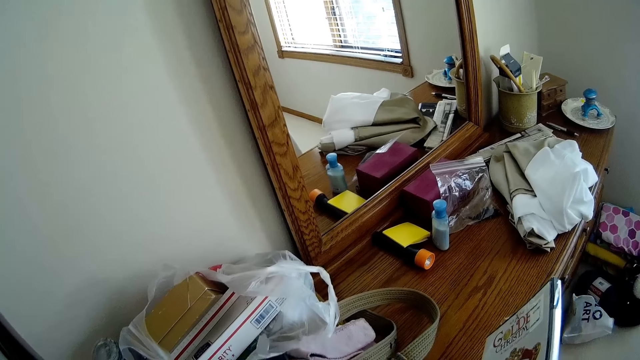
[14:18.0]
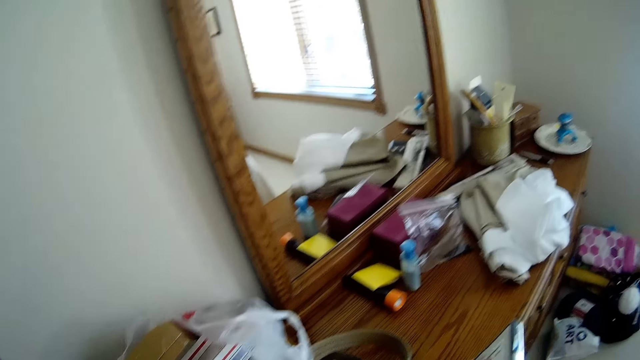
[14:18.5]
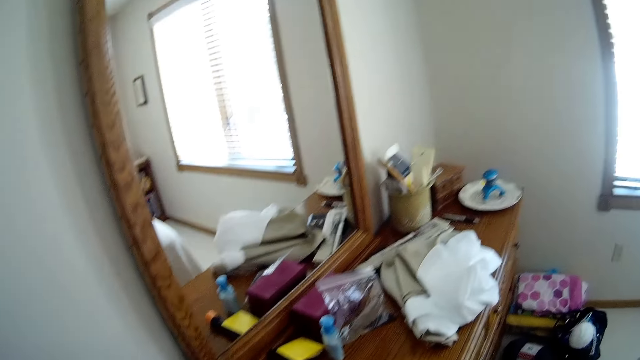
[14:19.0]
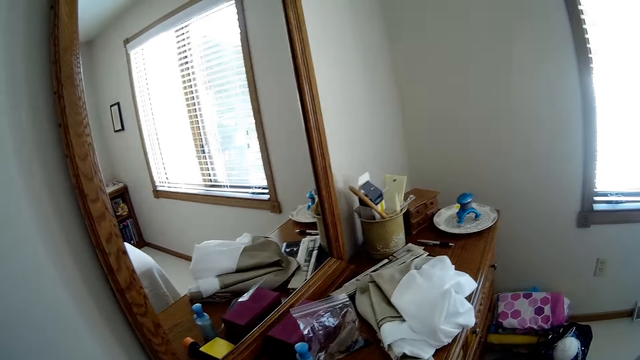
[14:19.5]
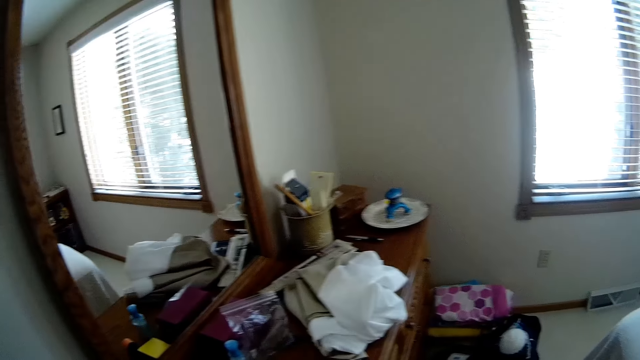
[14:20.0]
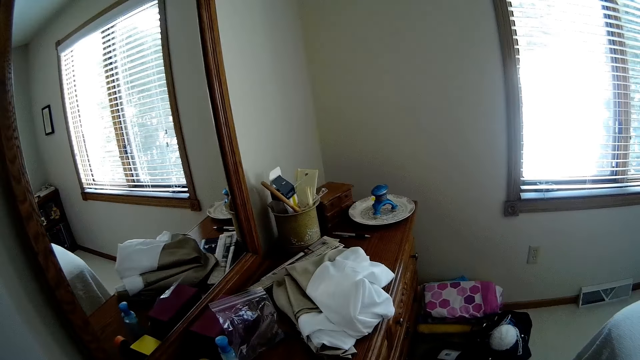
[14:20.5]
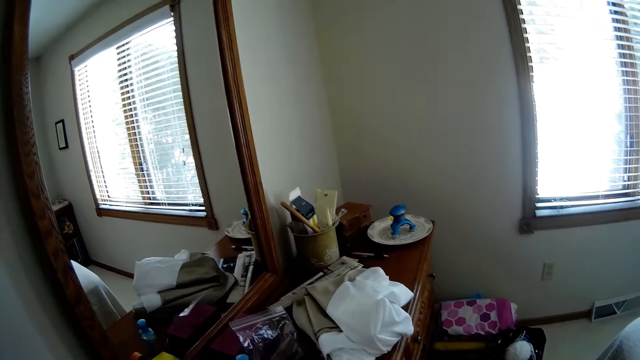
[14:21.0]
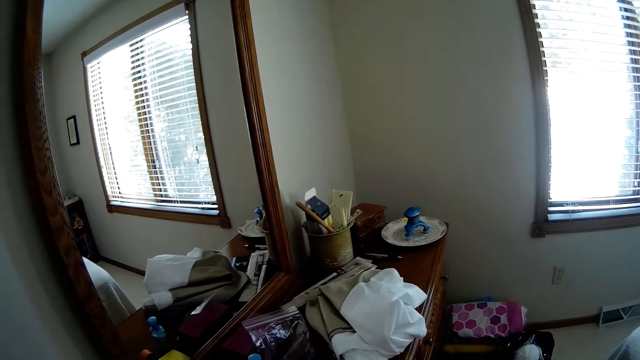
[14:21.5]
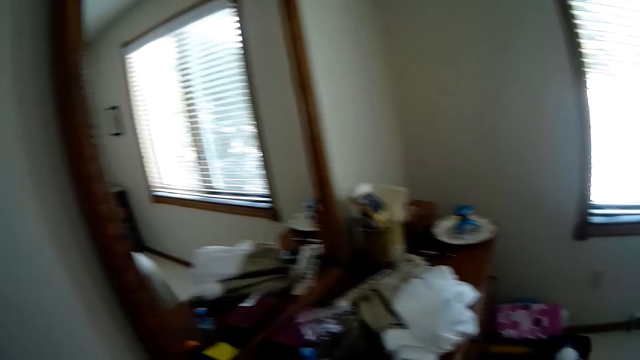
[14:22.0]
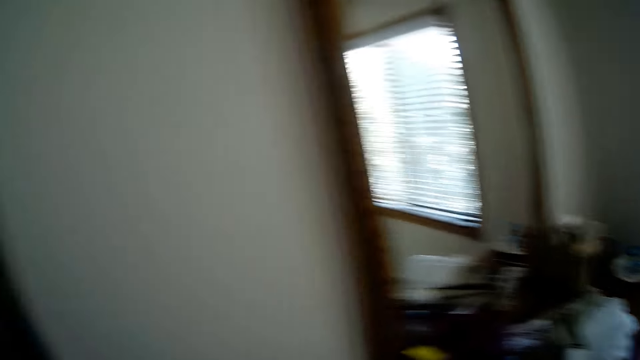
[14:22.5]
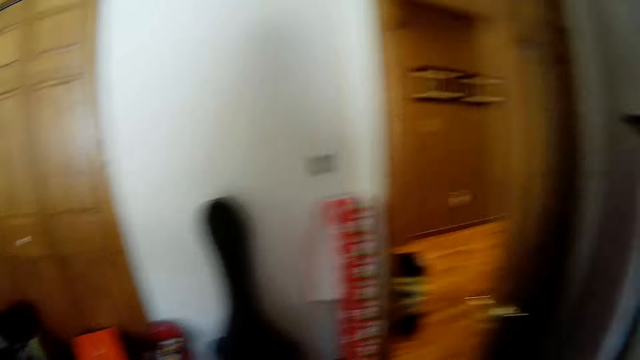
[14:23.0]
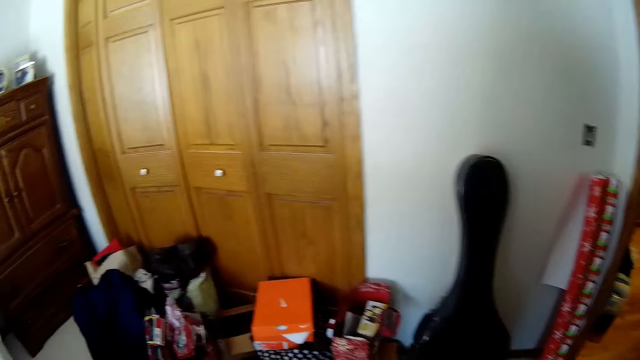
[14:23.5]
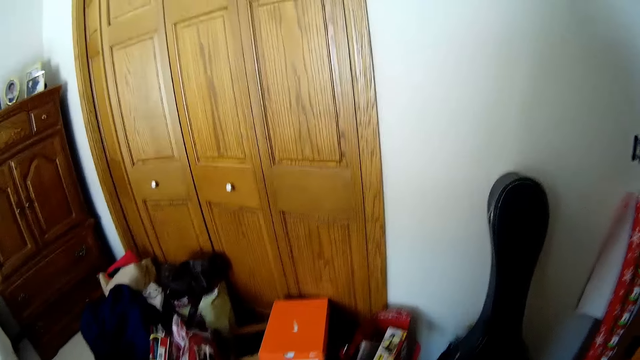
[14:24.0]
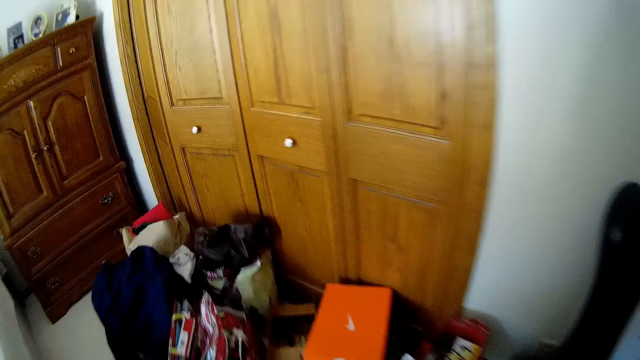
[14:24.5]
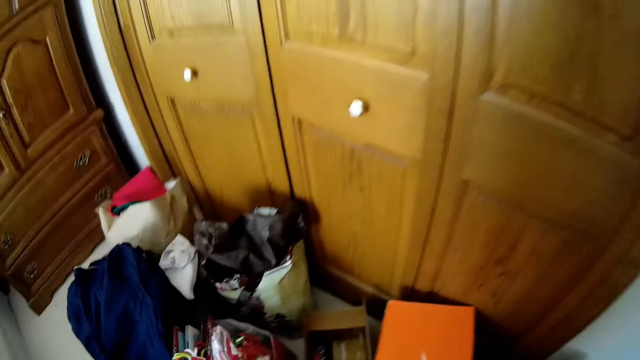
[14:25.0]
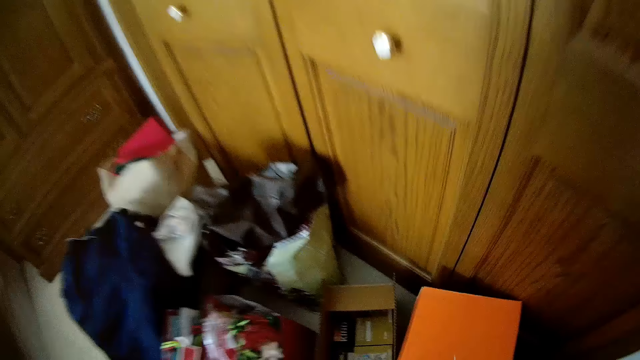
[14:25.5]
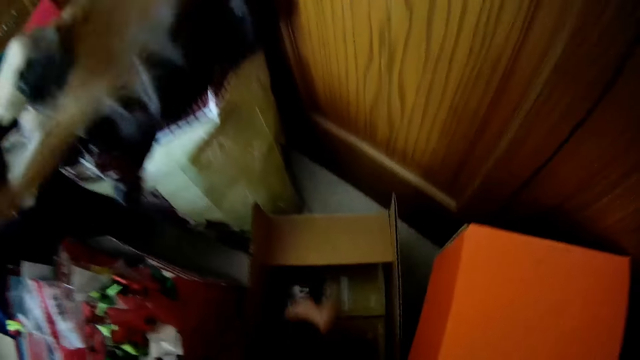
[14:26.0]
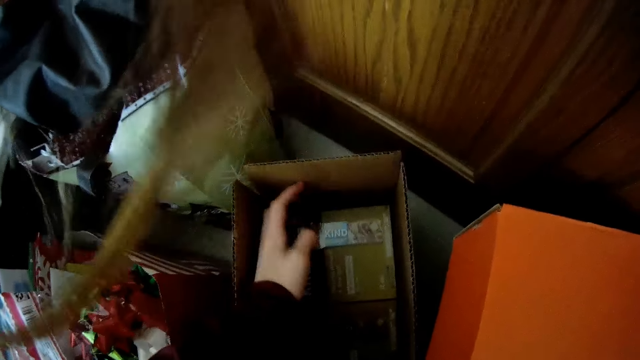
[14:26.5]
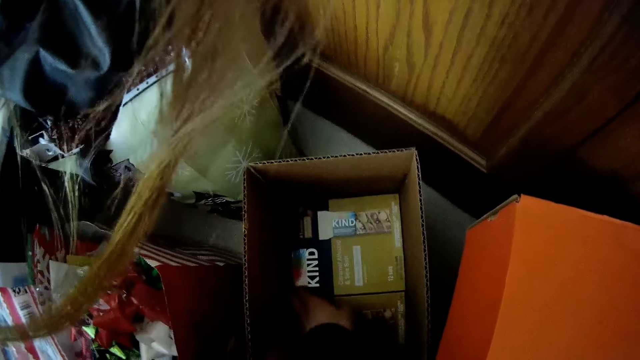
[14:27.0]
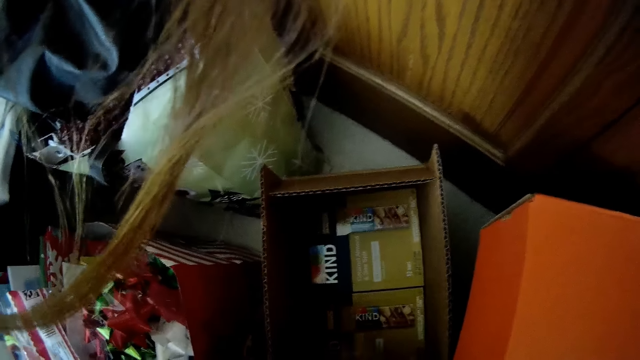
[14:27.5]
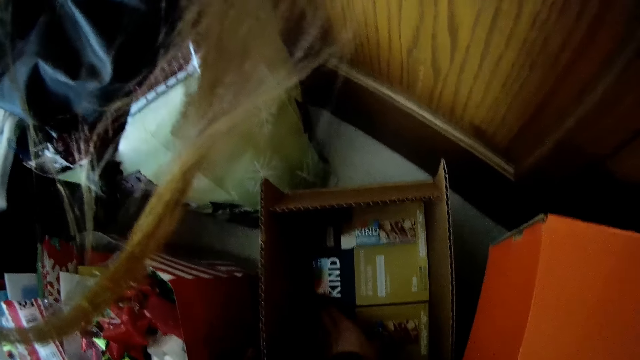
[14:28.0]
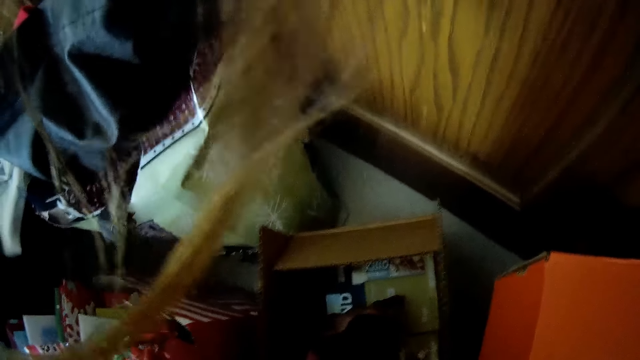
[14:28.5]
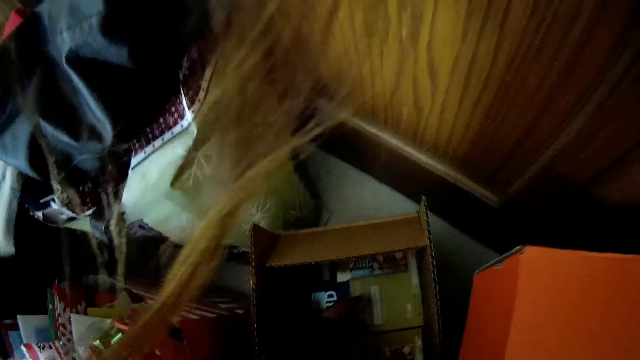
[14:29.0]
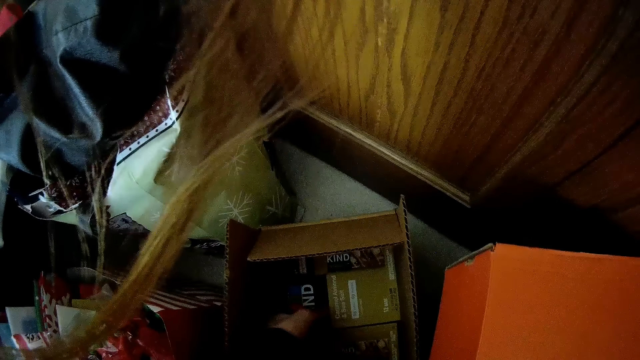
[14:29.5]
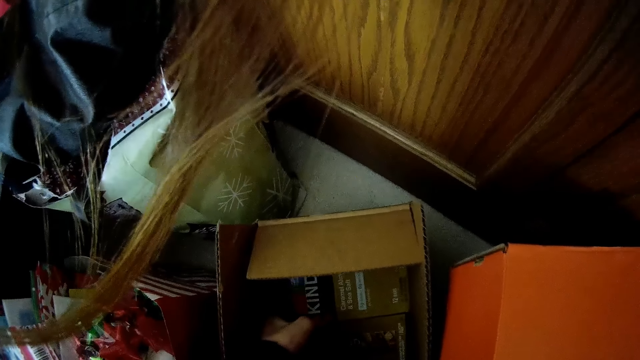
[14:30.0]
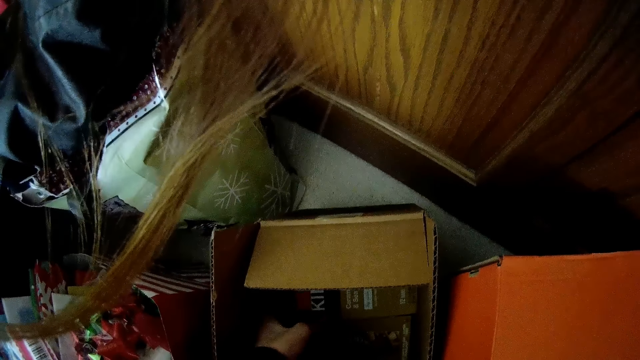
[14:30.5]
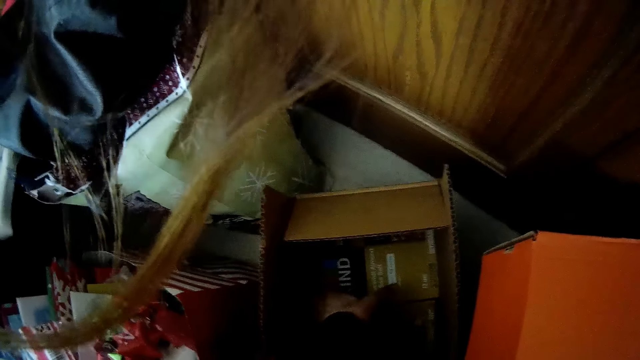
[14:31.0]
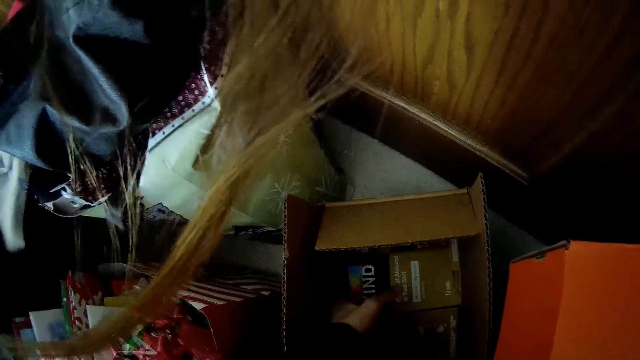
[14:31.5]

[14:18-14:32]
The camera wearer looks around. She moves towards a brown box on the floor. She walks toward the wardrobe, looks around. She lifts up a flap of the brown box with her left hand. She opens the box. She touches books. She pulls out one of the boxes from the brown box with her hands.

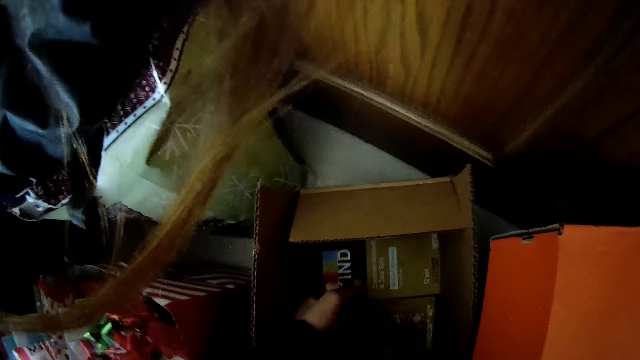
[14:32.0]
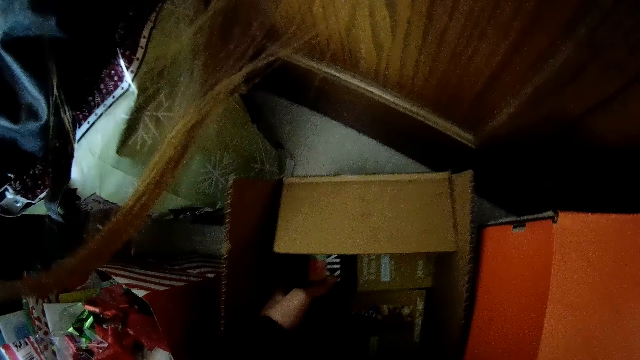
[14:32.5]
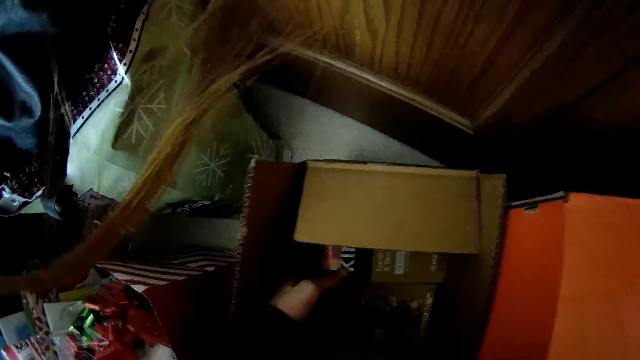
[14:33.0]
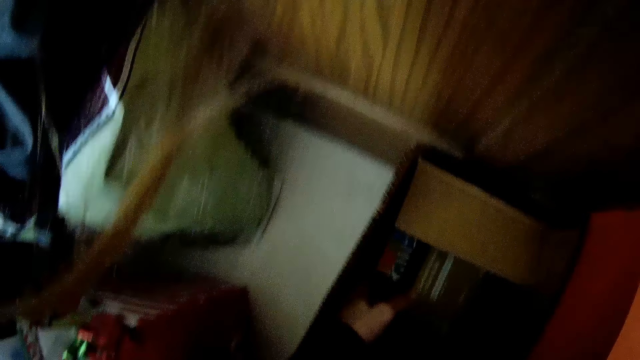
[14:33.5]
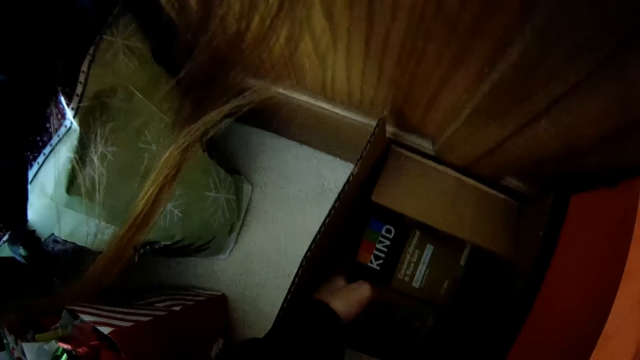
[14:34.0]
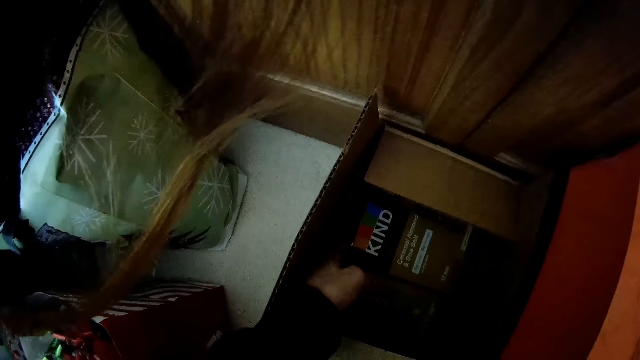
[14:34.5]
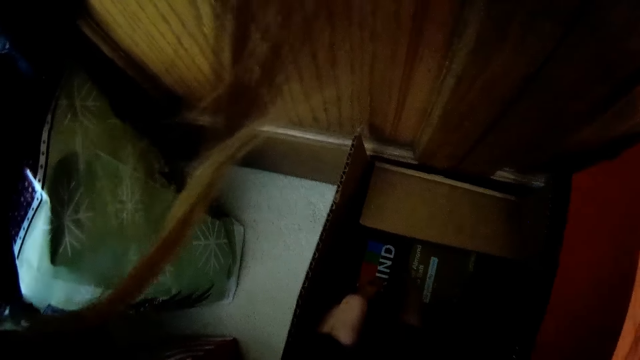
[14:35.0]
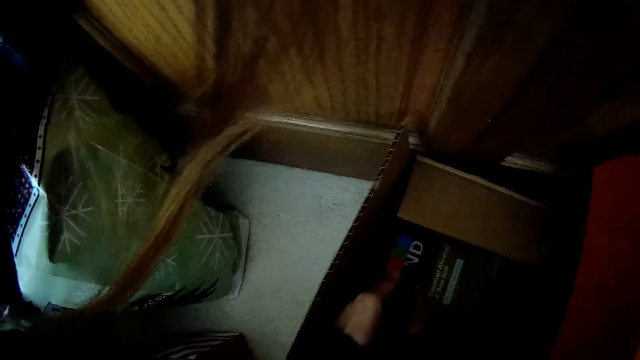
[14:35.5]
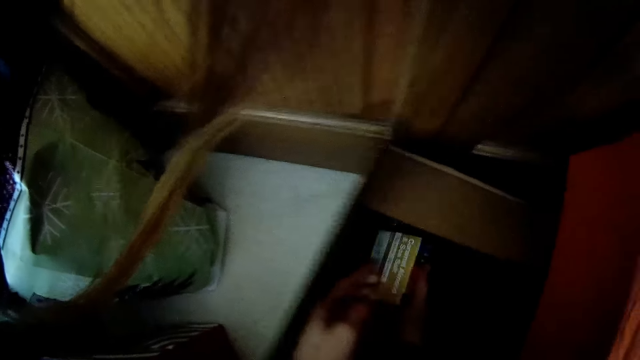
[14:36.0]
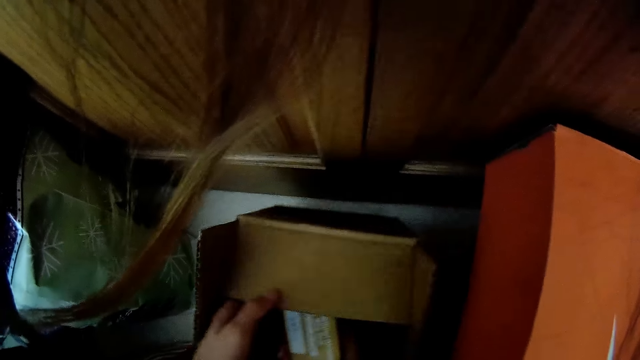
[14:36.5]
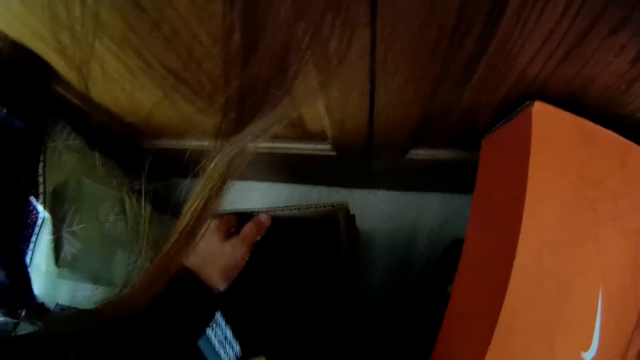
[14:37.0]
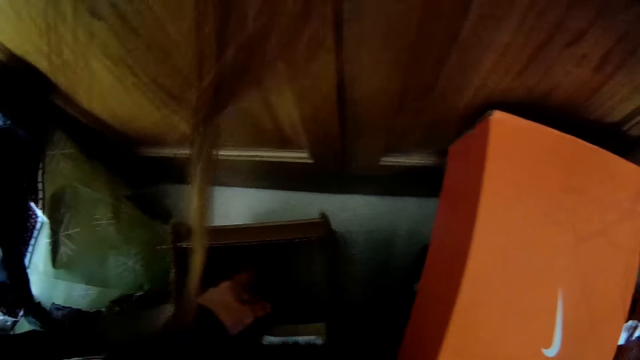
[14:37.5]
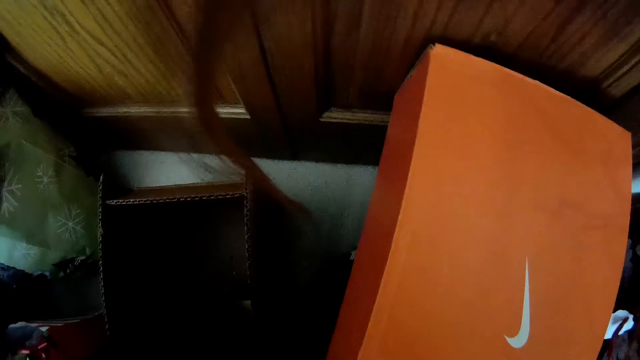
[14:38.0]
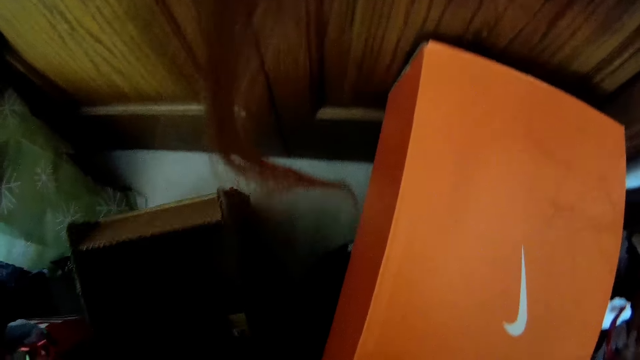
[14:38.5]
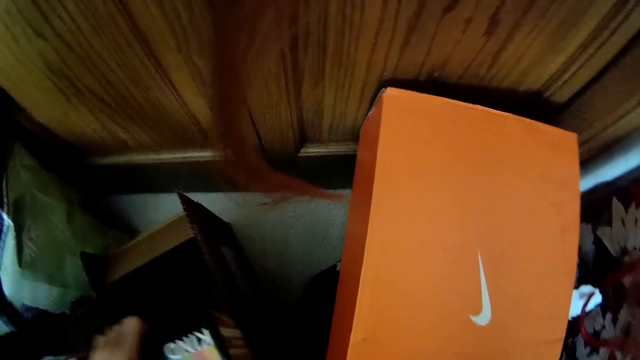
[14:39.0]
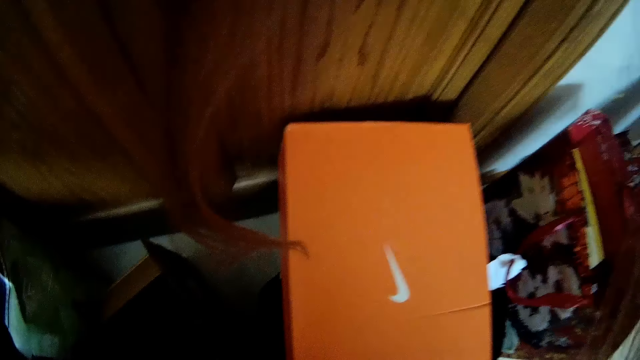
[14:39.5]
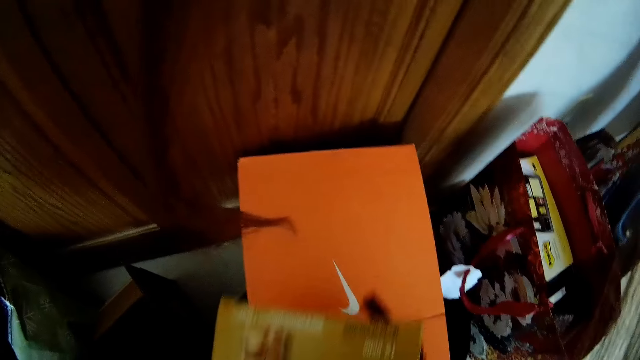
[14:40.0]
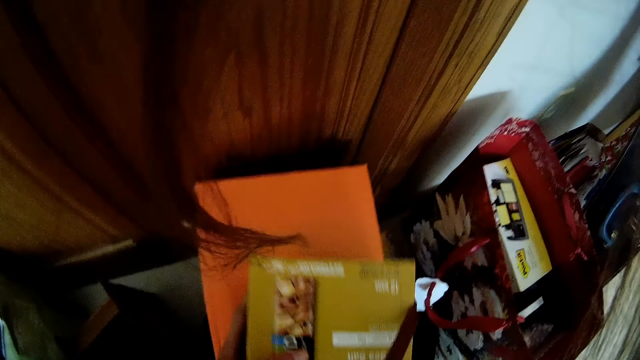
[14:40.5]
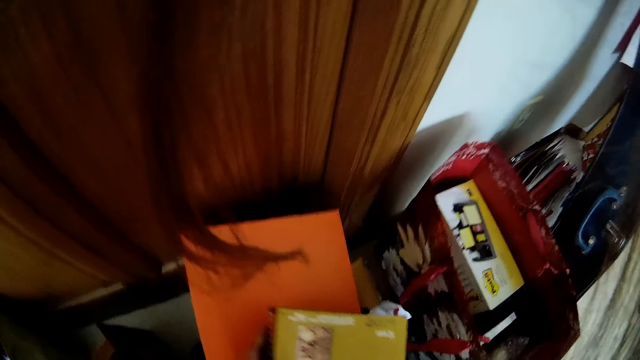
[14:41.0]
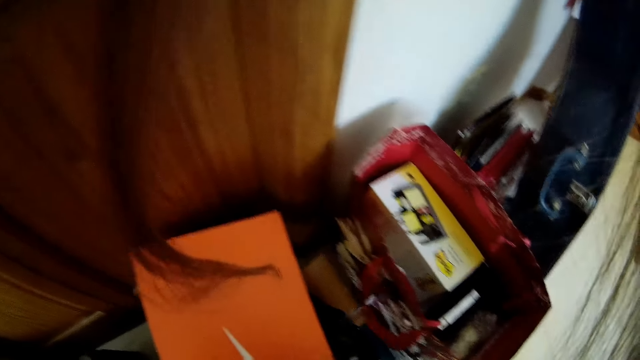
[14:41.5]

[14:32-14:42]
The camera wearer takes a book with both hands. She touches the box with her left hand. She takes a book with the left hand. She pulls out one of the boxes from the brown box with her left hand. She places the book on the box. She takes a book with both hands.
